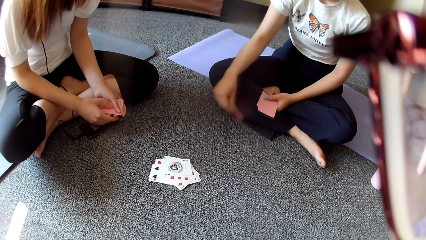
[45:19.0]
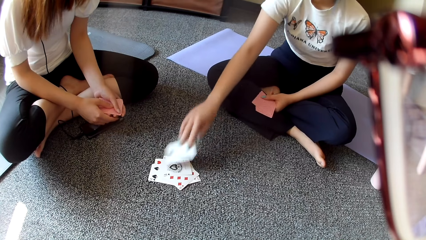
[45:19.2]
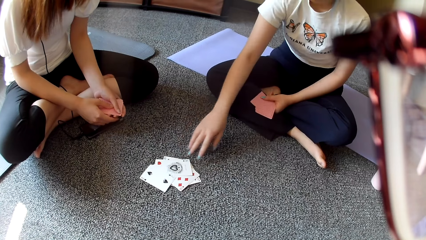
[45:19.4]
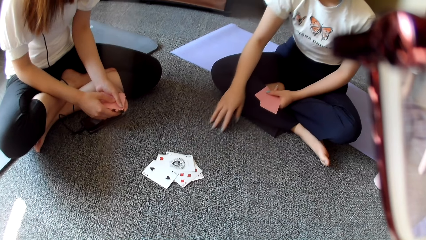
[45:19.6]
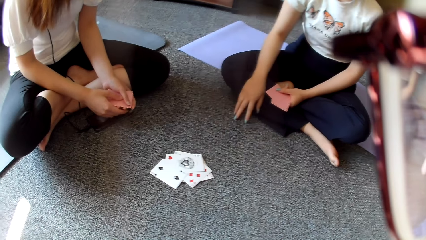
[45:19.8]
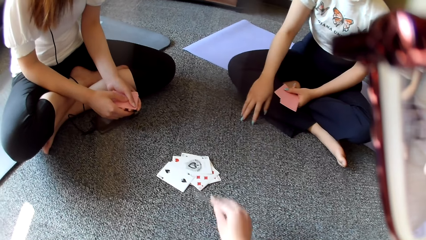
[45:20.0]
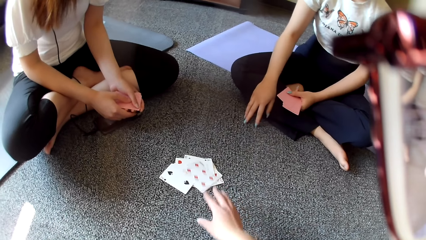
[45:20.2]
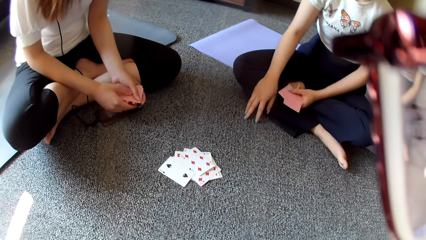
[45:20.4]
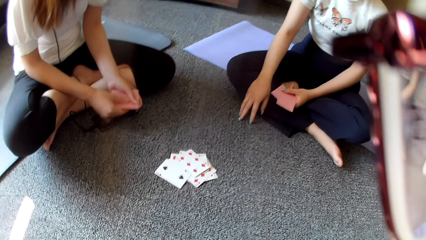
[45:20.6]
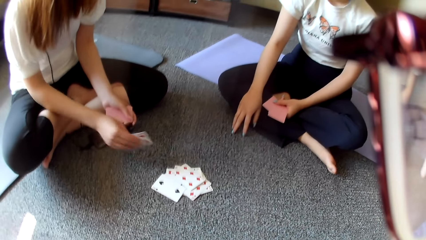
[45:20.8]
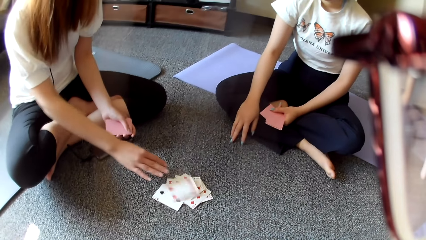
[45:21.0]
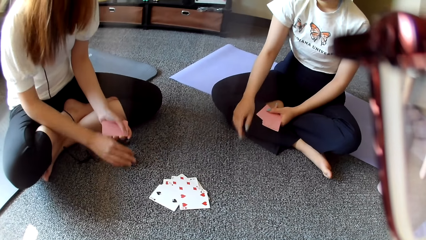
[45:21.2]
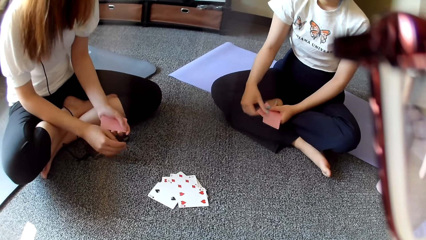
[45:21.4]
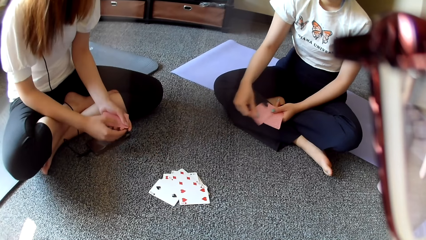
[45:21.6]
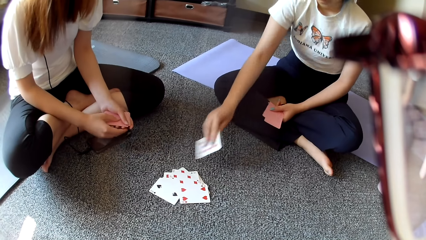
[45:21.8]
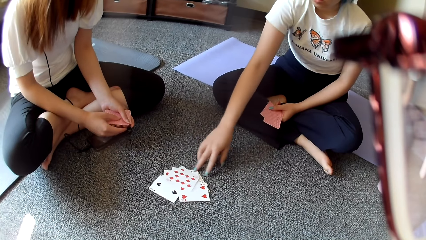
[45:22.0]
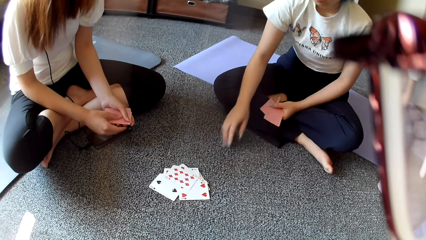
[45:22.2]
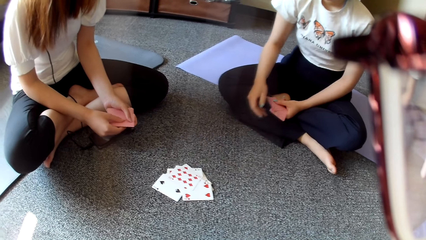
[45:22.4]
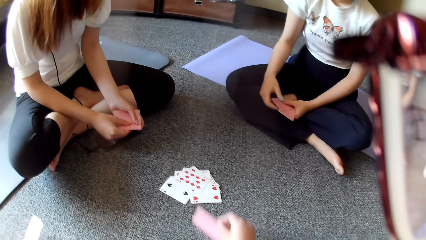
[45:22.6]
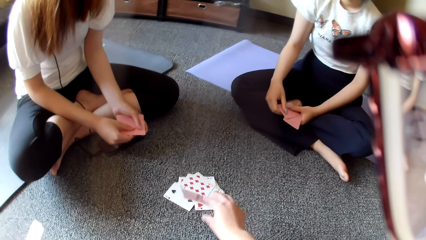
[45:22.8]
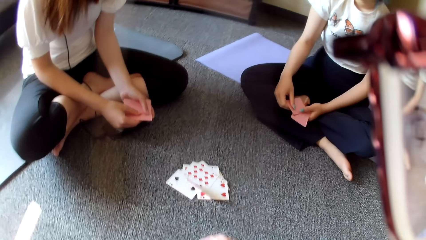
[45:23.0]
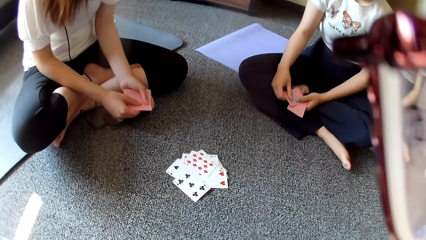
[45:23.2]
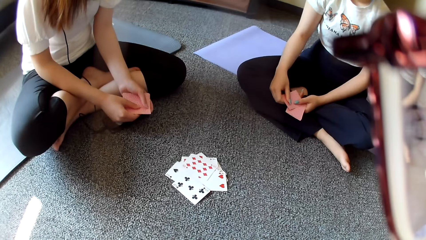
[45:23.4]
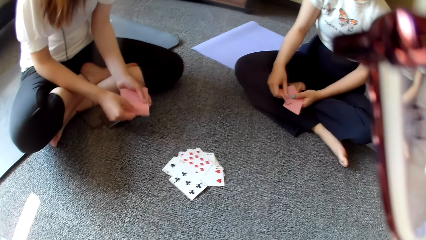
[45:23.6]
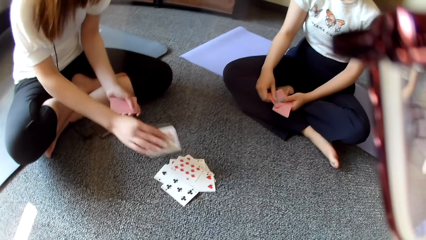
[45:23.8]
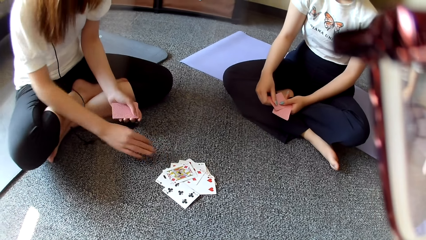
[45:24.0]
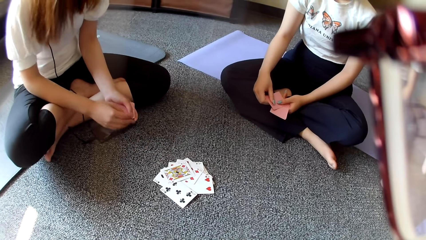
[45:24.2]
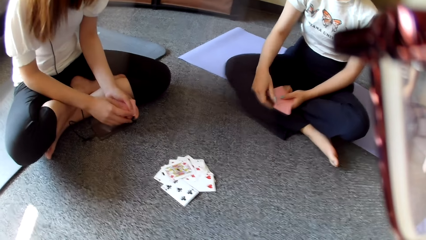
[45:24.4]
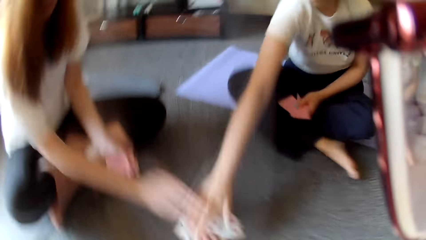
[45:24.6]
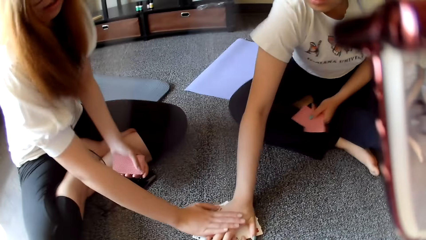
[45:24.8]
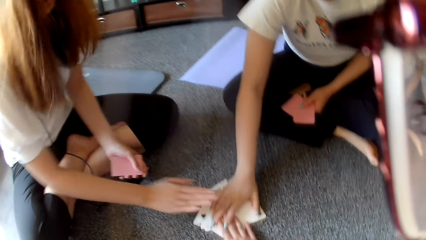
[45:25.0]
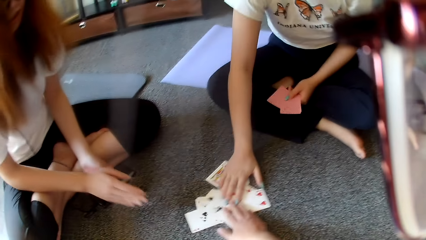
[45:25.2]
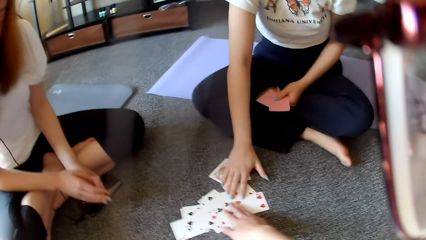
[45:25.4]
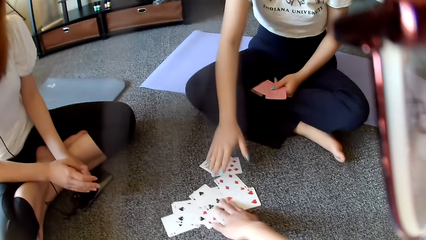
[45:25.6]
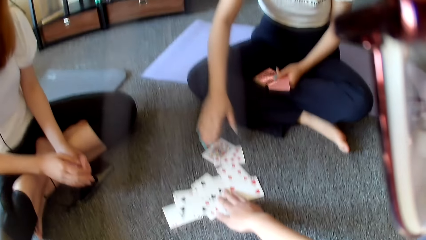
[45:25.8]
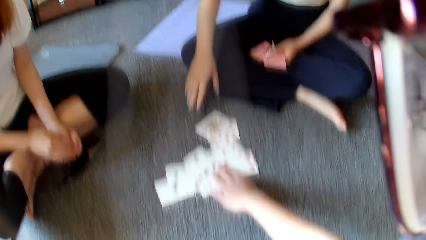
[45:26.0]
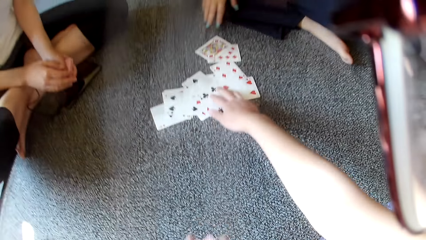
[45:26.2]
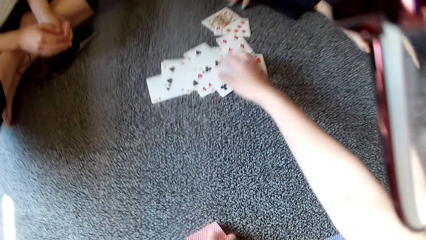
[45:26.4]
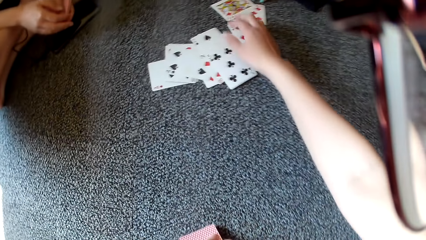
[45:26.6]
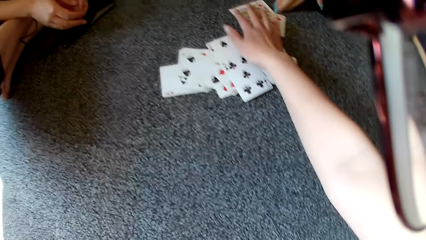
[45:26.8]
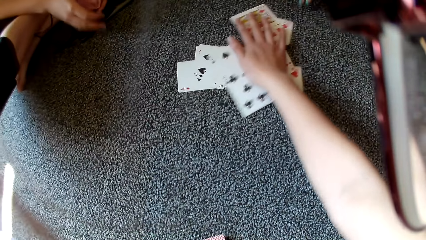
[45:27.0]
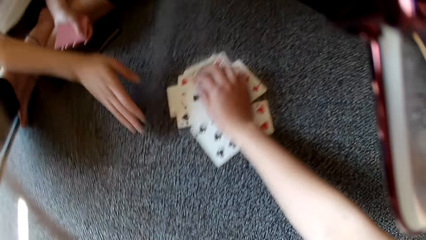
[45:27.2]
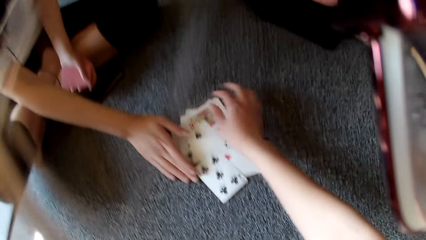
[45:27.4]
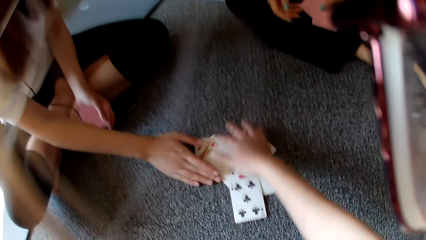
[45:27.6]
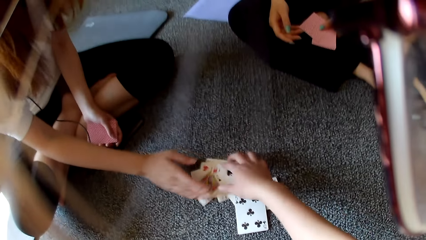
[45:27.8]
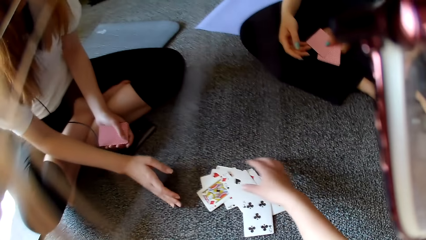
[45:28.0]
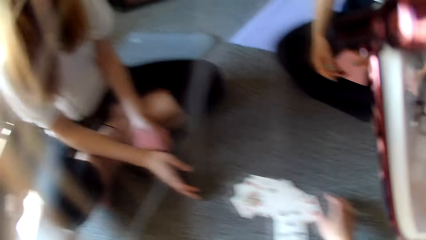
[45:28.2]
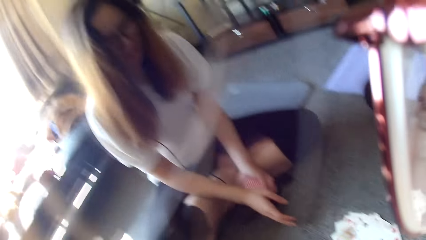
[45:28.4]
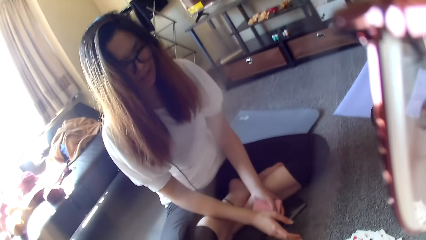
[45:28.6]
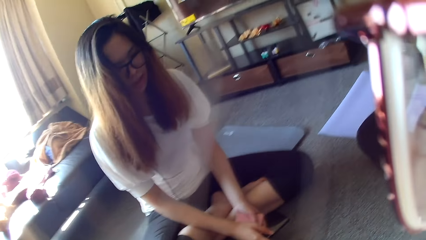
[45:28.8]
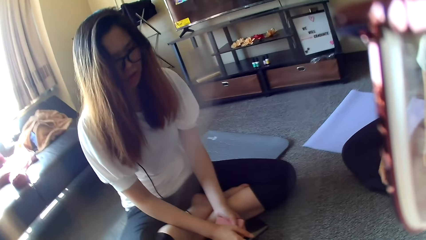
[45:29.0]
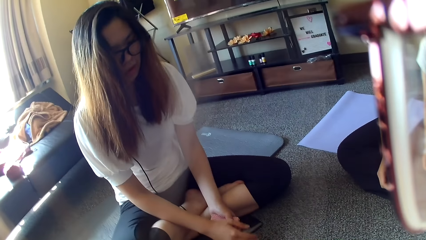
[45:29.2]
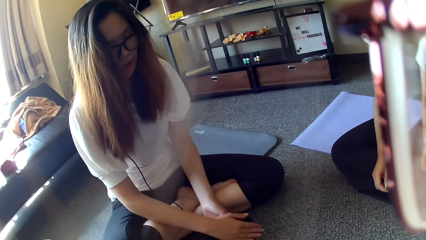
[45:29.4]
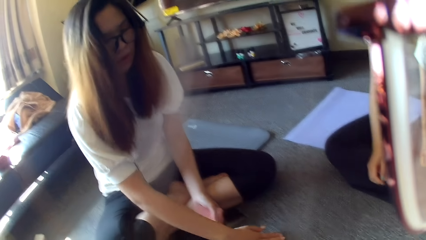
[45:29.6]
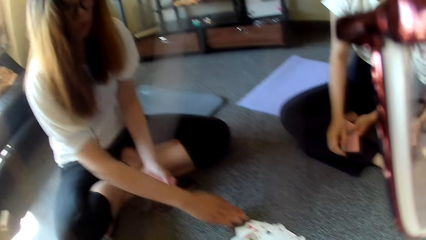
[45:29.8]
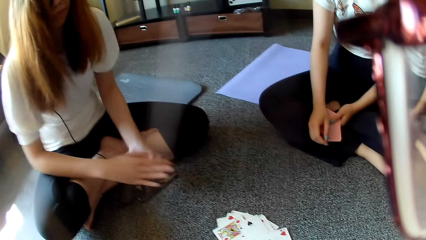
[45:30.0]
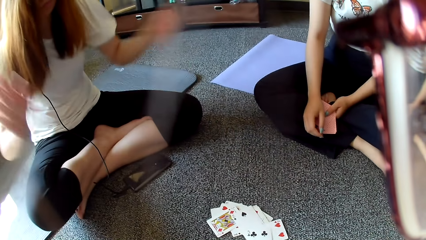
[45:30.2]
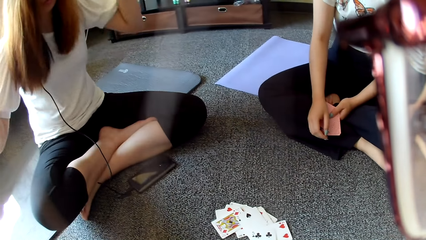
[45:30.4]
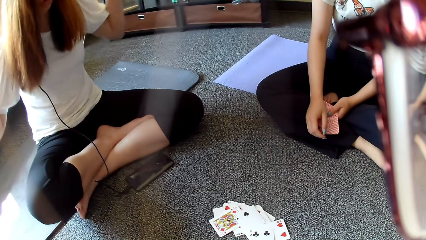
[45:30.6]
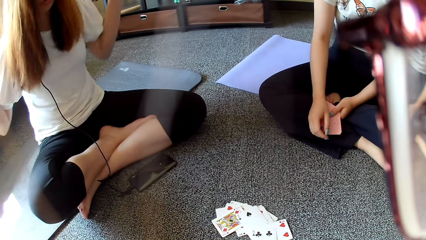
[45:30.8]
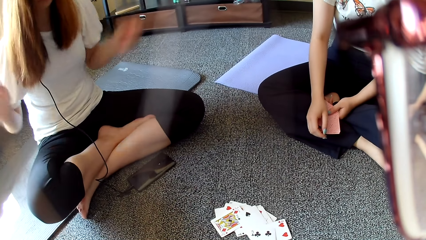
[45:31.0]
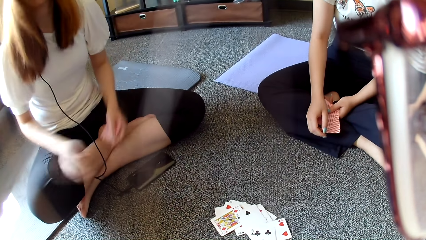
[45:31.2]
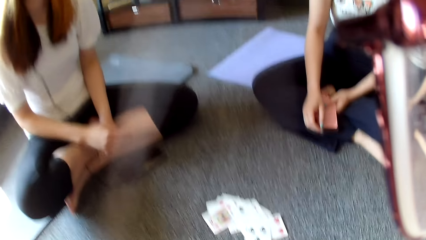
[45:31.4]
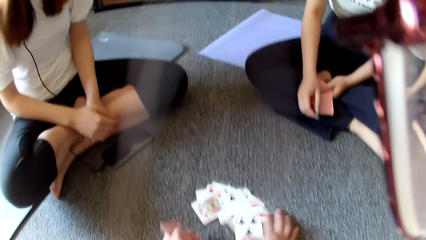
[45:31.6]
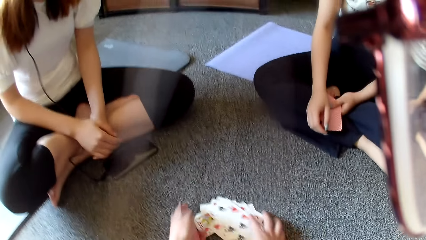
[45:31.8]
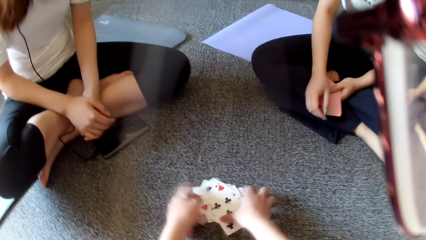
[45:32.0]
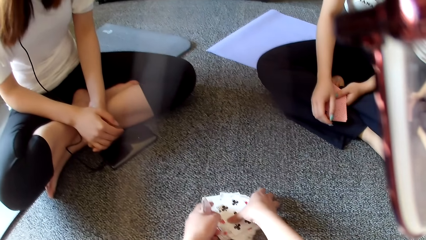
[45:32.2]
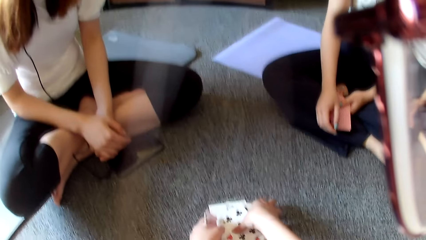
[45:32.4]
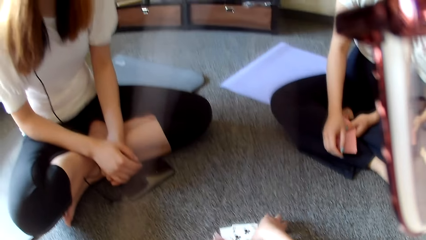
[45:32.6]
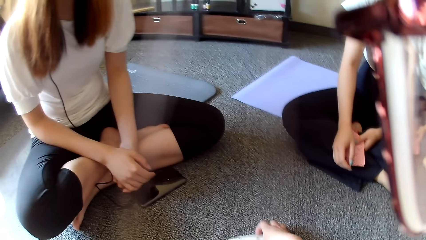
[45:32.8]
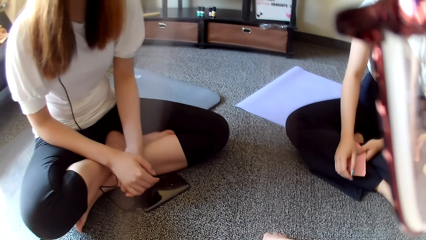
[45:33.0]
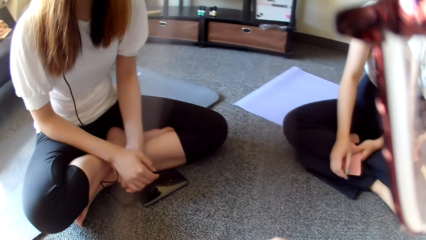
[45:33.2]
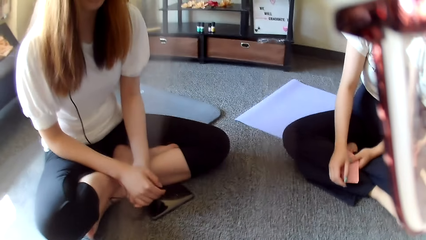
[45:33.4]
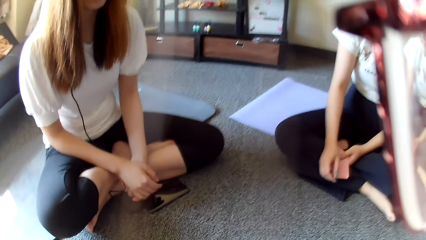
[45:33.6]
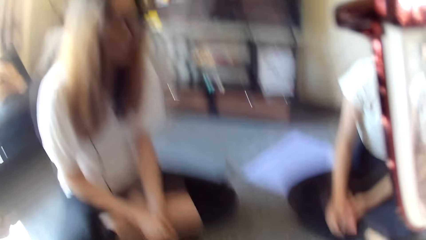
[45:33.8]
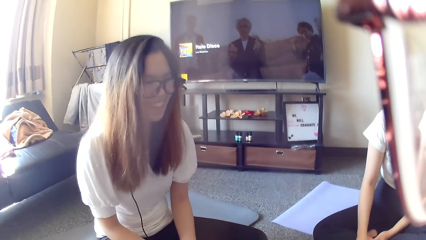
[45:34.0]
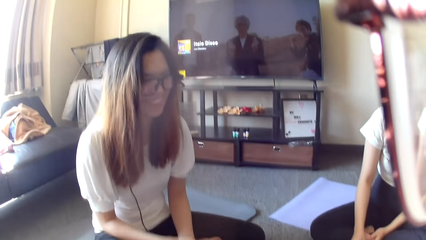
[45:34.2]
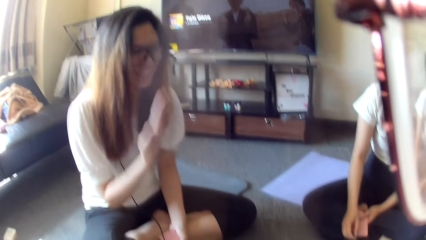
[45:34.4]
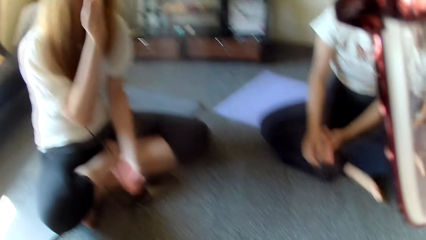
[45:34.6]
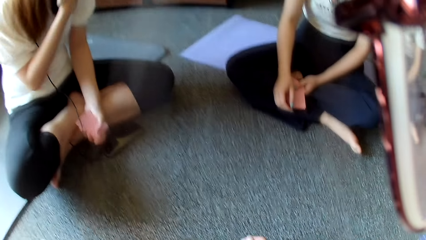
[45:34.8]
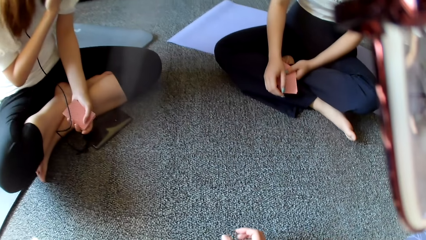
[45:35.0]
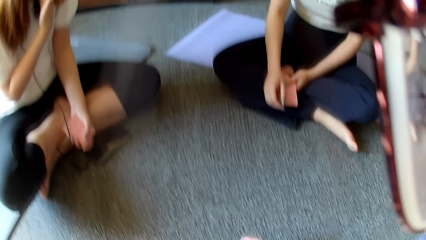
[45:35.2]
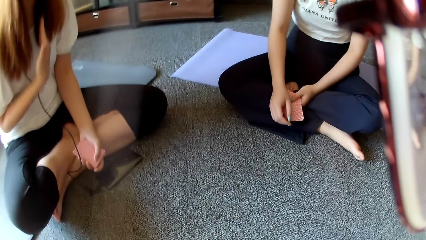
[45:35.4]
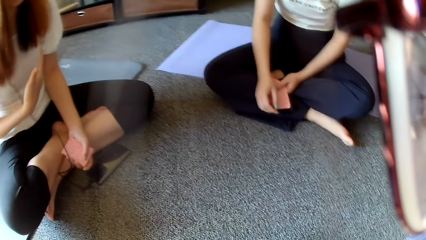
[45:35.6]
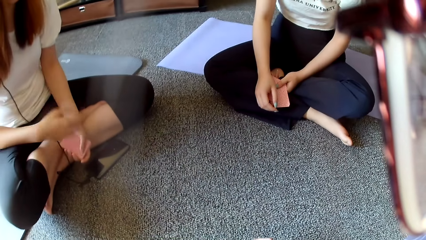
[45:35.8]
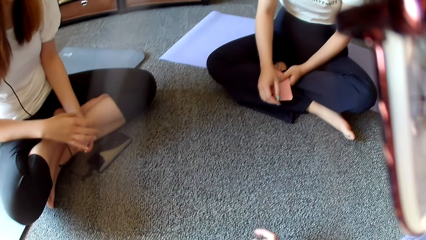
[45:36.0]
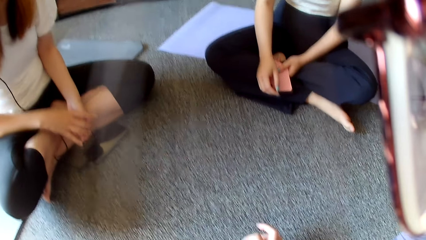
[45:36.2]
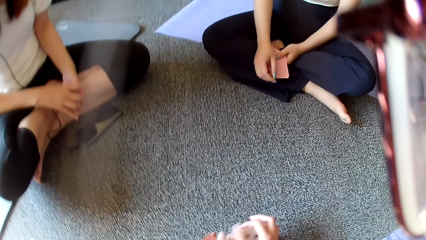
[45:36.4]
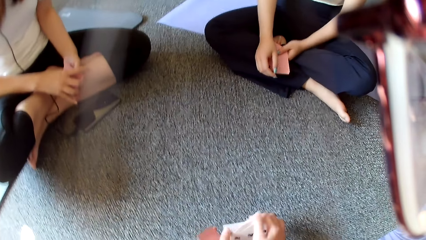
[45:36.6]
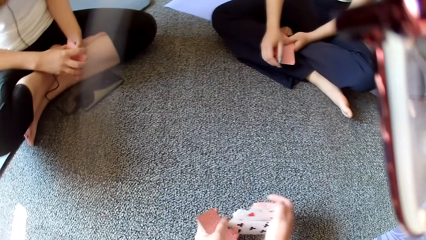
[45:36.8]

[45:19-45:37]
A woman plays poker and places a card on the floor. The camera wearer places a card on the floor and plays poker. Another woman plays poker and places a card on the floor. The first woman plays poker and places a card on the floor. The camera wearer plays poker and places a card on the floor. The other woman plays poker and places a card on the floor. The first woman grabs the cards. The other woman holds the cards. The first woman taps on the floor. The other woman stretches the hand. The camera wearer stretches the hand, holds the cards and collects the cards on the floor. The other woman holds the cards. The camera wearer looks around. The other woman raises both hands. The camera wearer collects the cards on the floor. The other woman touches the face.
